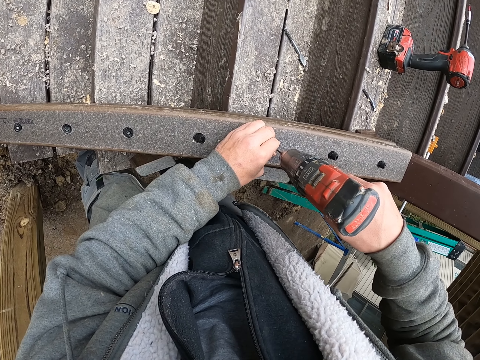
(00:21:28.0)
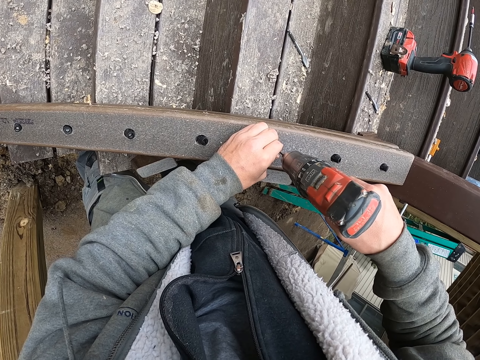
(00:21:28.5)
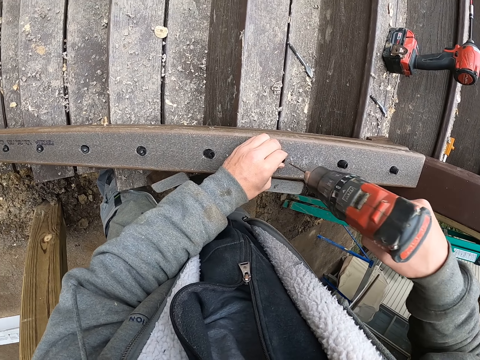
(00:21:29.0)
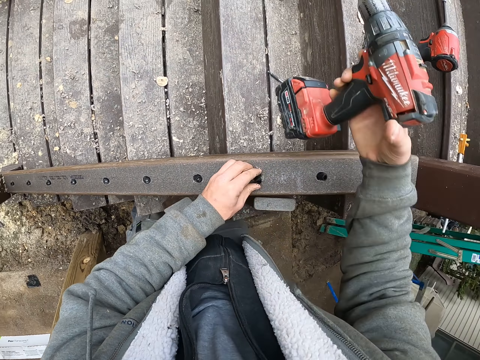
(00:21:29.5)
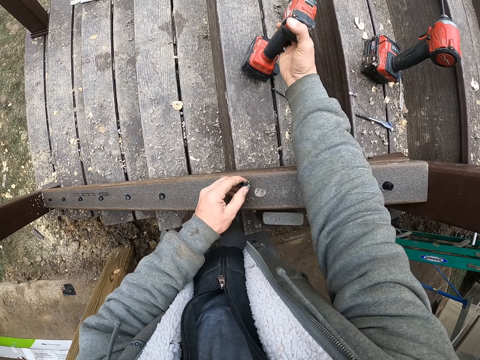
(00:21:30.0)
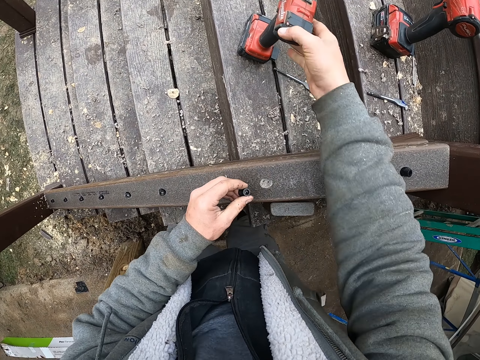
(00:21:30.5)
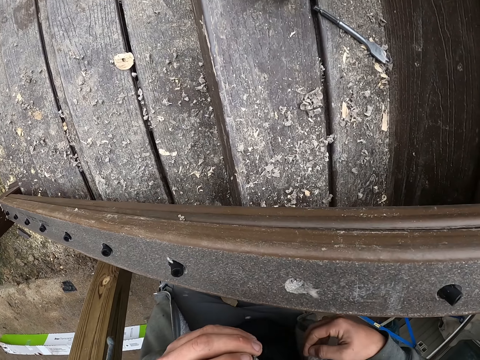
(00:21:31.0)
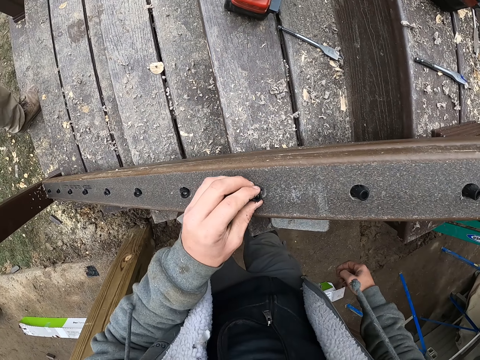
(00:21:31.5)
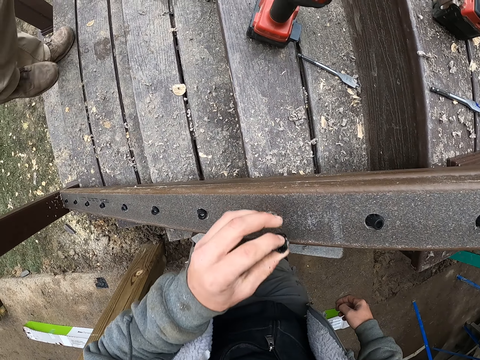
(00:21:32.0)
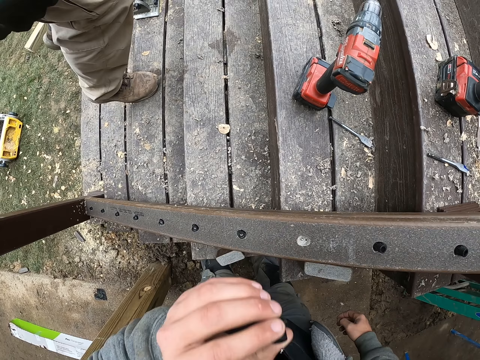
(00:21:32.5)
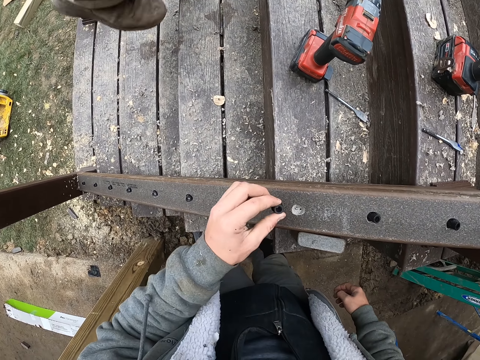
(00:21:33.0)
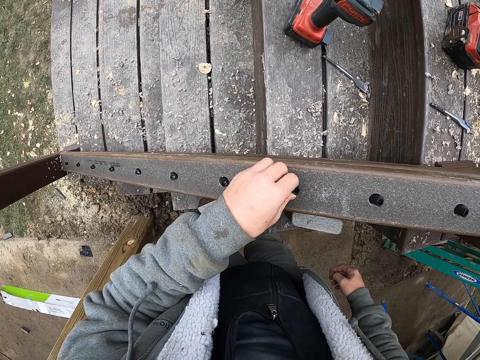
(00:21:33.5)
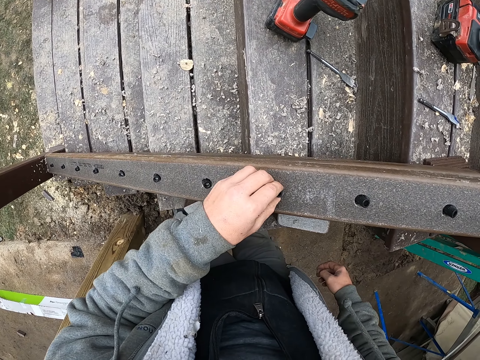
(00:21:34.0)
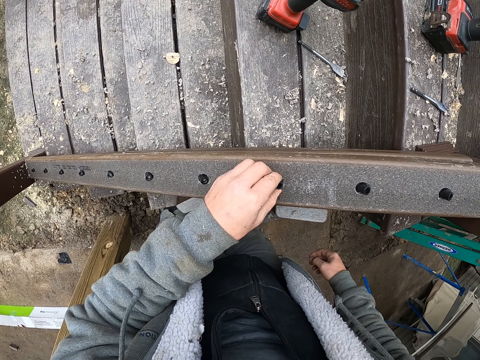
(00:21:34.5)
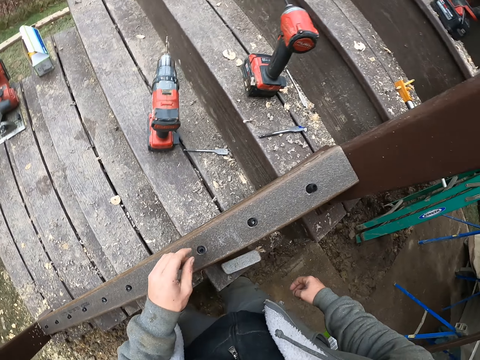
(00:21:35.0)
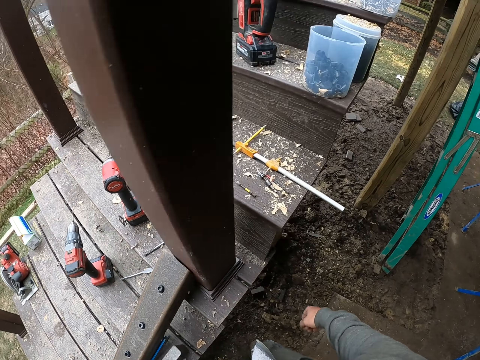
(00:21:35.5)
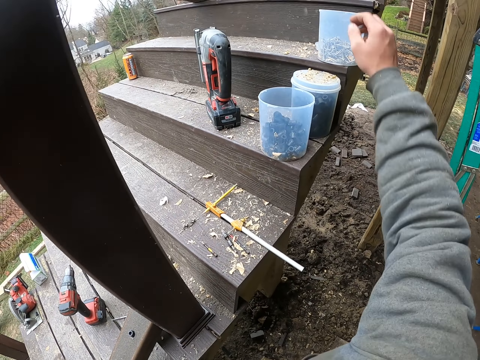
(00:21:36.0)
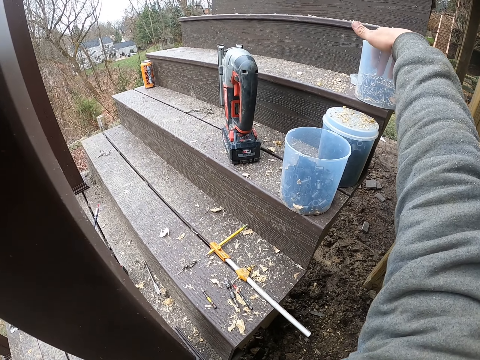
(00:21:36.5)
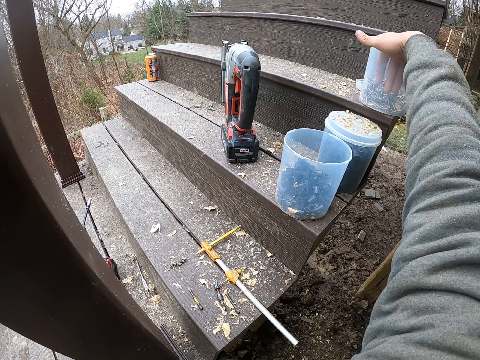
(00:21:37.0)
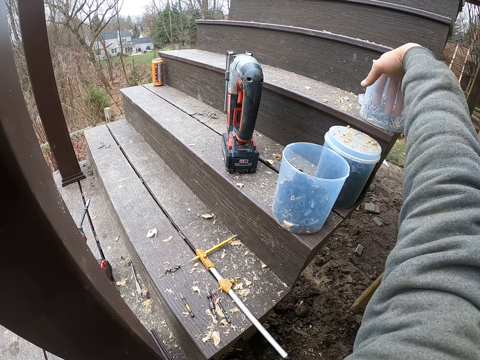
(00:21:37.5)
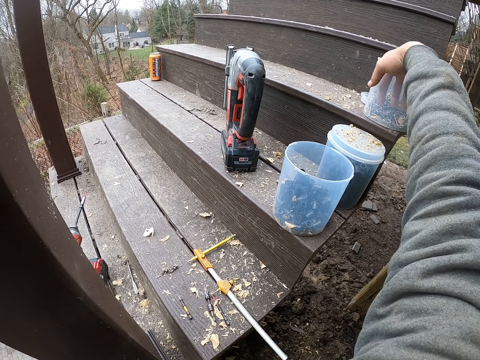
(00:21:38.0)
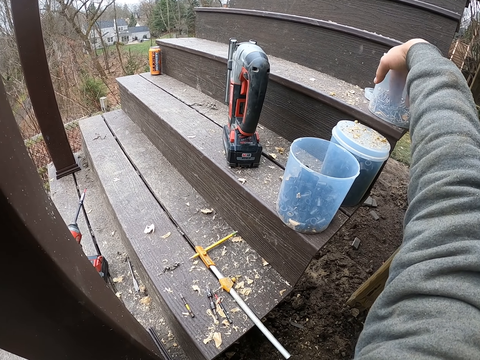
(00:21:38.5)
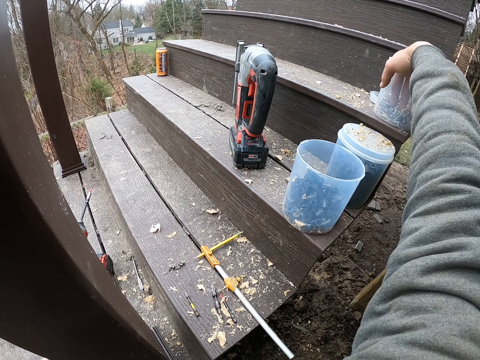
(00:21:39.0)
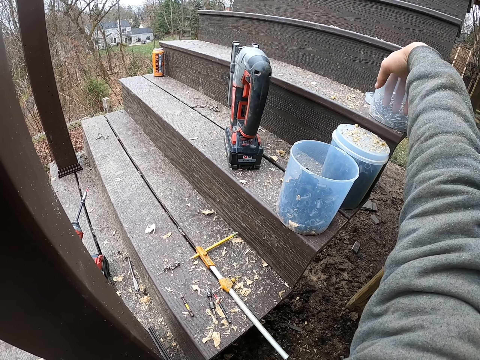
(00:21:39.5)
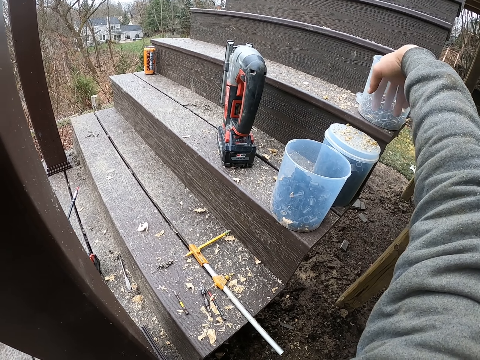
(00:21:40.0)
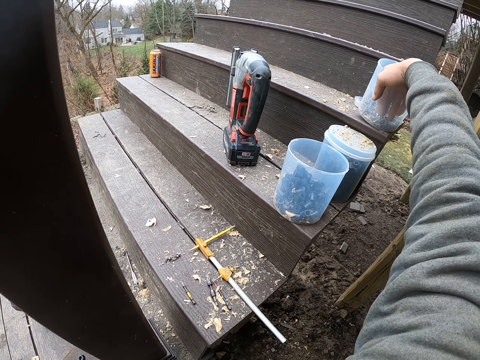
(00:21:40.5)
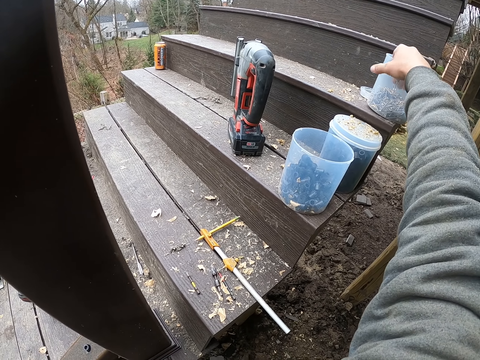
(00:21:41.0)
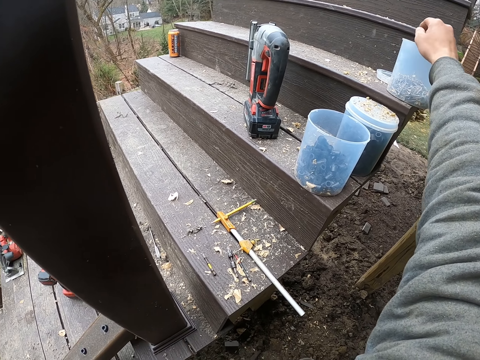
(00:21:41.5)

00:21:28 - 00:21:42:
The camera wearer puts the wood screws in the drill. They put the drill down. They fix something on the hole. They put the wood screws in the drill. They pick up nails or a screw from the container.

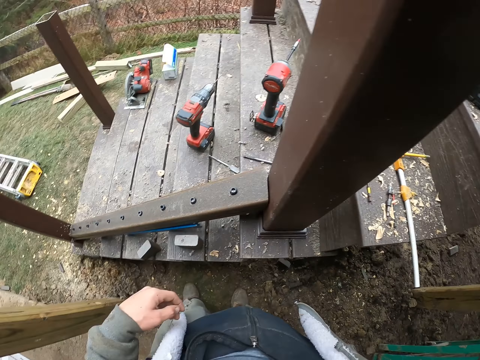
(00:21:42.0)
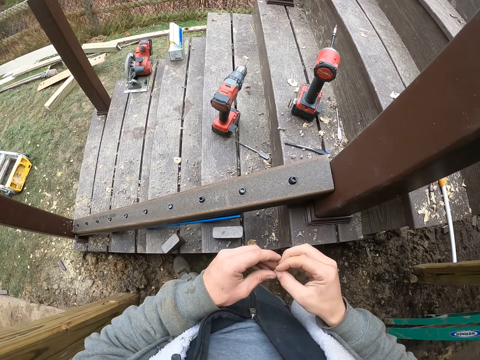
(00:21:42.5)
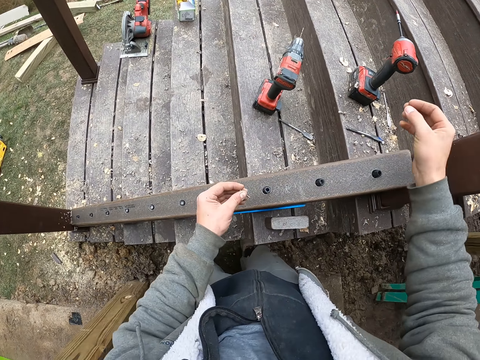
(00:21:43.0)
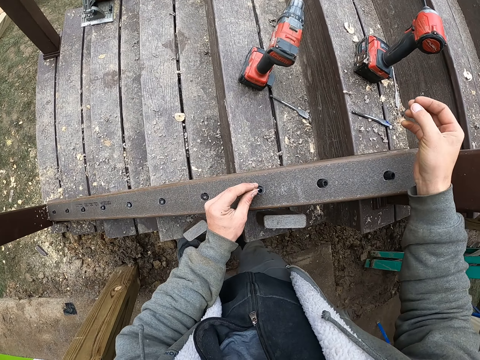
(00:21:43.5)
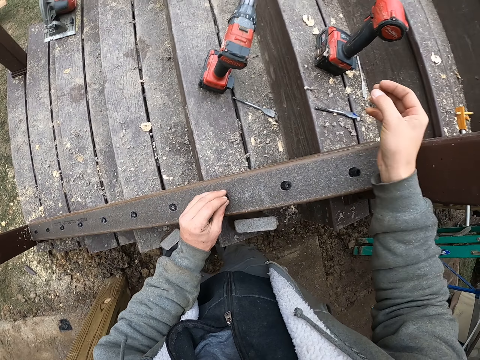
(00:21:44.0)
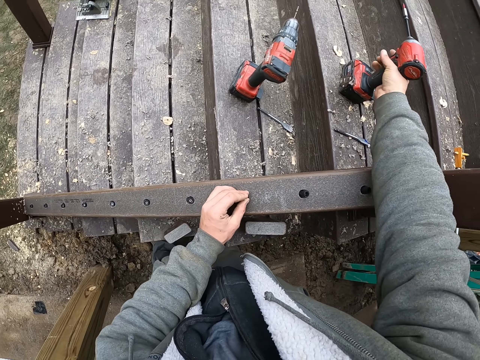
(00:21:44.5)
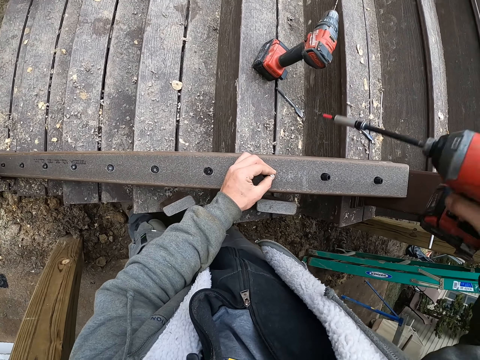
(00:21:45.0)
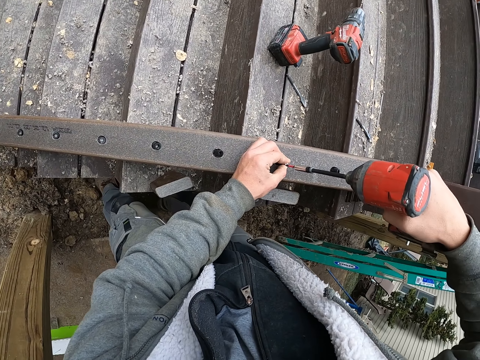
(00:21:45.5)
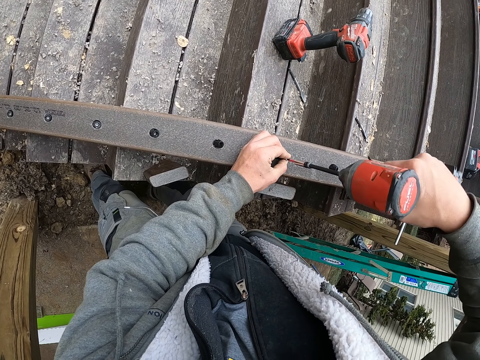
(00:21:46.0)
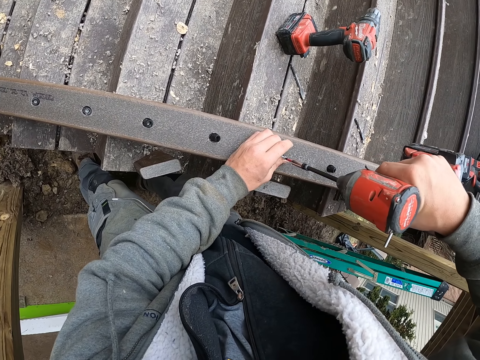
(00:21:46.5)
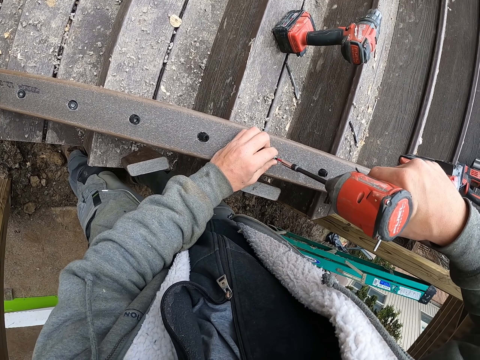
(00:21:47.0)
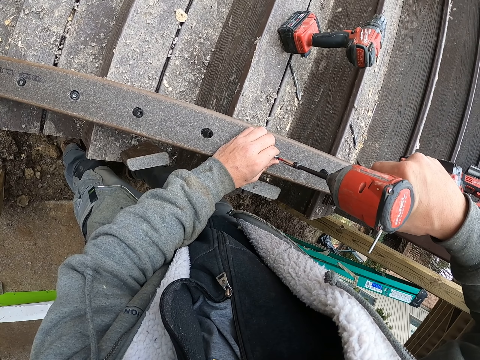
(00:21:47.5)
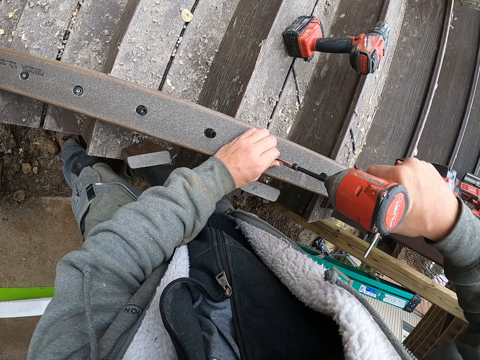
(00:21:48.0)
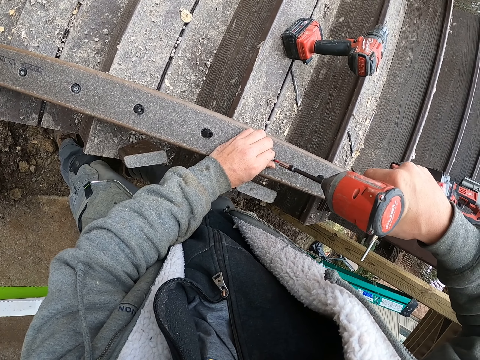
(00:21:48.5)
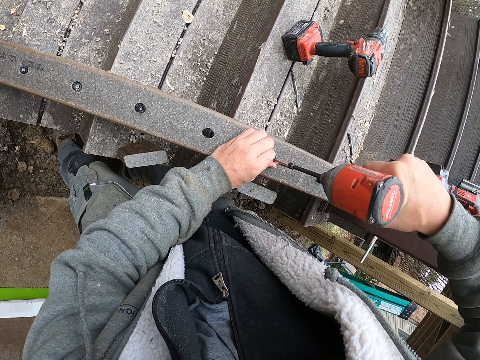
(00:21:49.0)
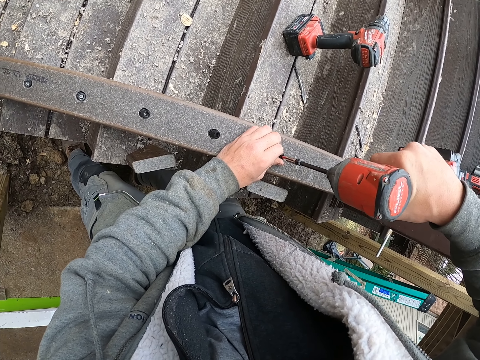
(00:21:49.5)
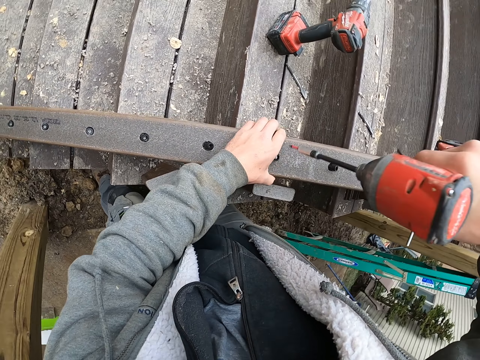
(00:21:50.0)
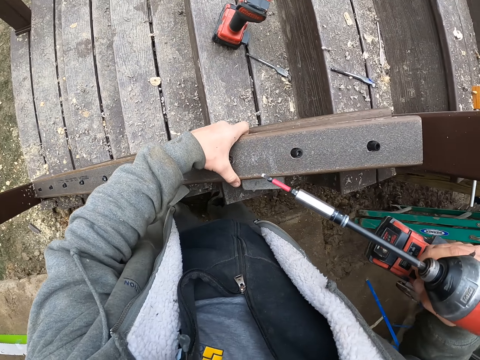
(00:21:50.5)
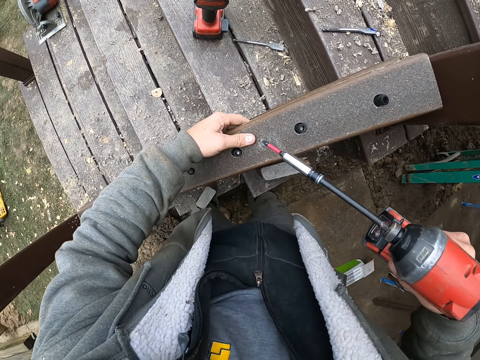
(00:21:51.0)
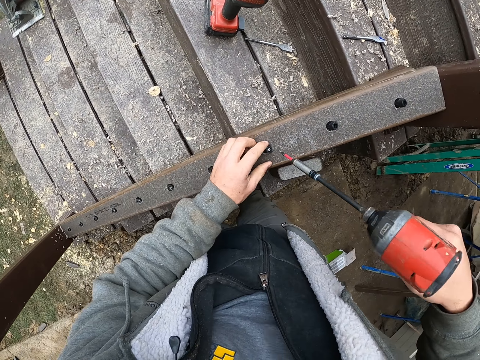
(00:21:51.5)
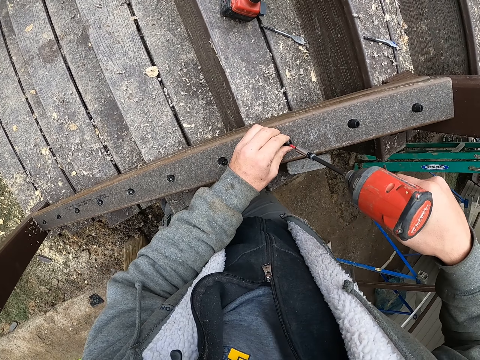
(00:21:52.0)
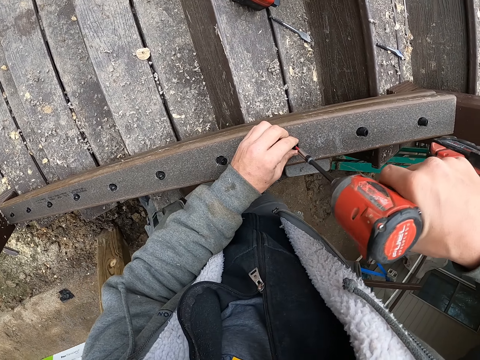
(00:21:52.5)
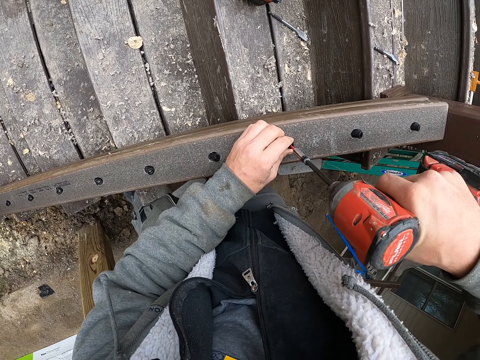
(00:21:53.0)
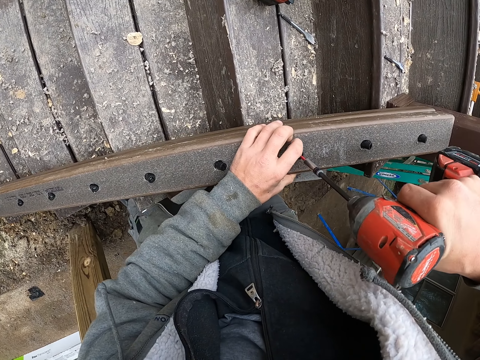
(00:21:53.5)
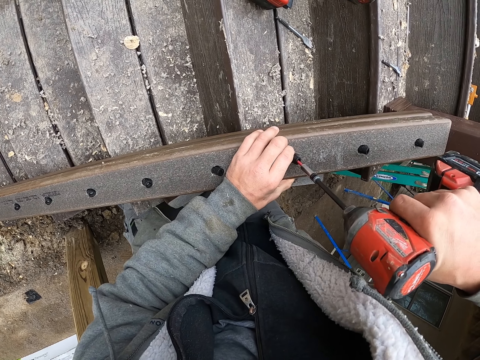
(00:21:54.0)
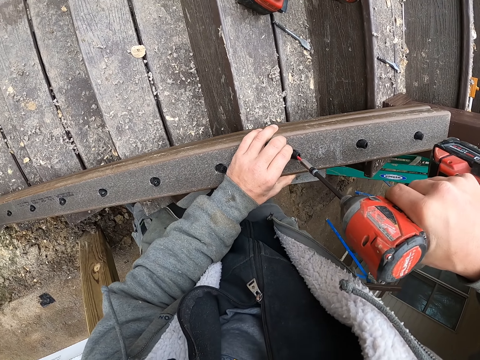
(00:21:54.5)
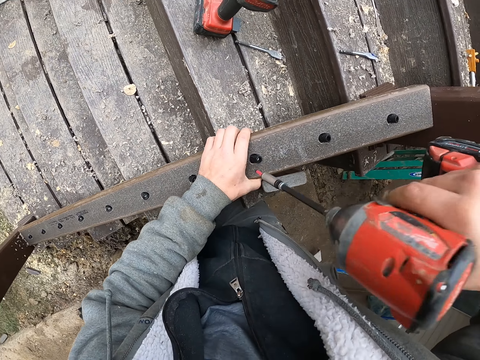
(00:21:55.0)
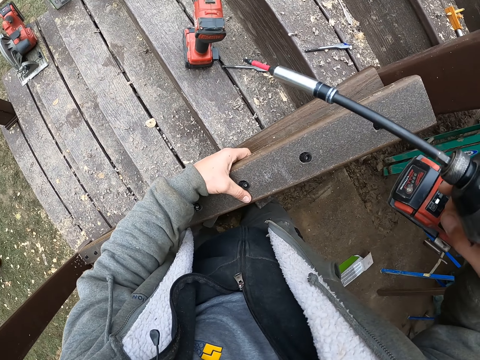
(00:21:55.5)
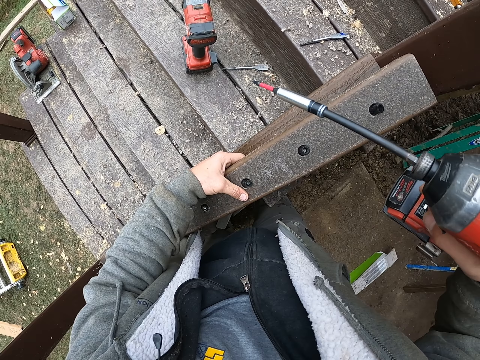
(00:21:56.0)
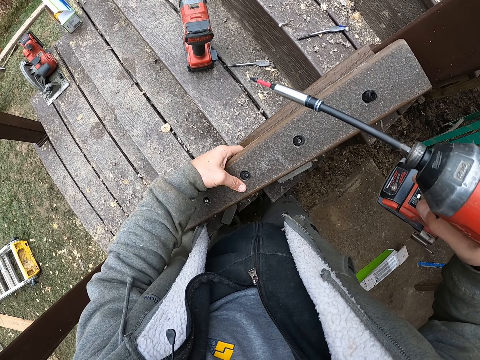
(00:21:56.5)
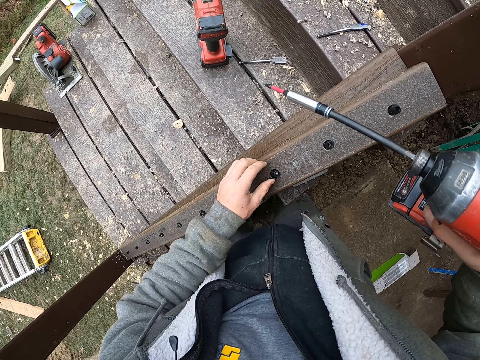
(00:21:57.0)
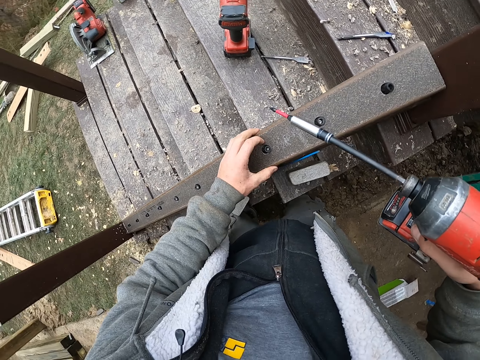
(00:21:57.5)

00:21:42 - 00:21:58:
The camera wearer puts the nail in the hole. They pick up the drill. They fasten the screw with the drill. They drill the nail. They adjust the wood.
